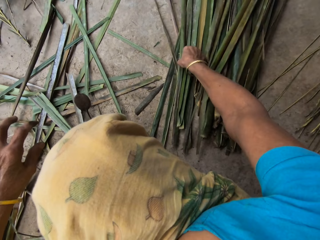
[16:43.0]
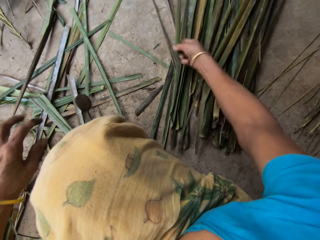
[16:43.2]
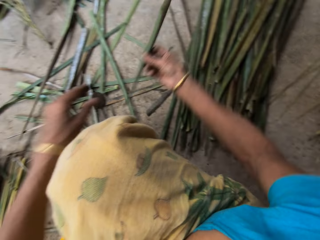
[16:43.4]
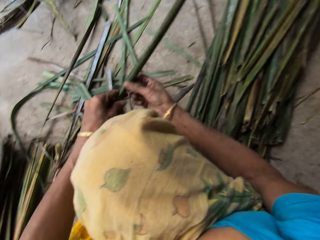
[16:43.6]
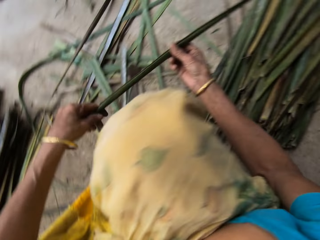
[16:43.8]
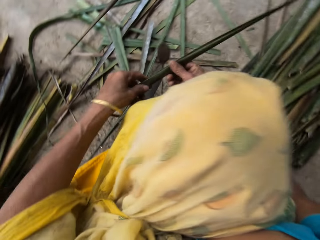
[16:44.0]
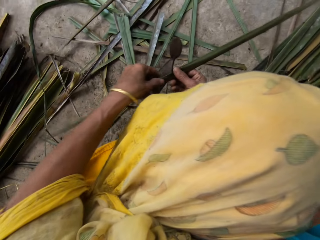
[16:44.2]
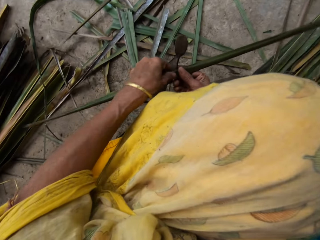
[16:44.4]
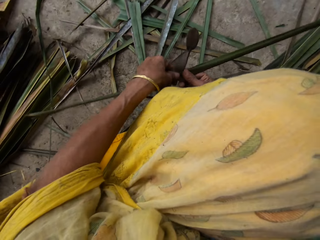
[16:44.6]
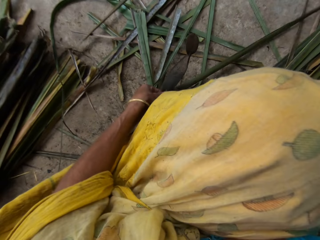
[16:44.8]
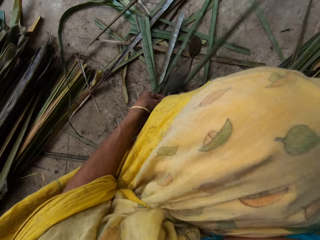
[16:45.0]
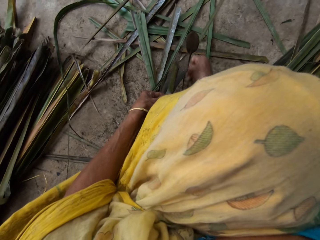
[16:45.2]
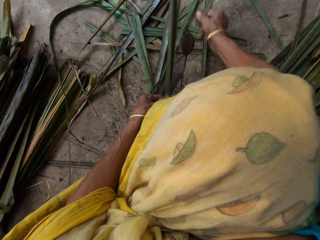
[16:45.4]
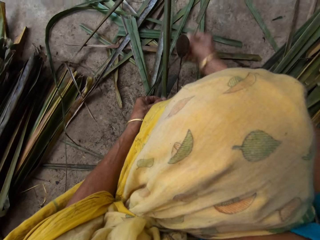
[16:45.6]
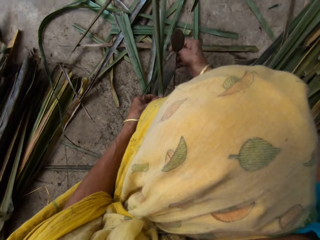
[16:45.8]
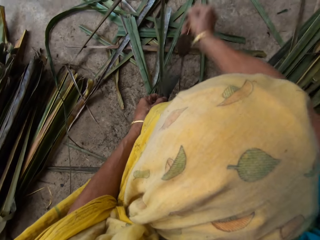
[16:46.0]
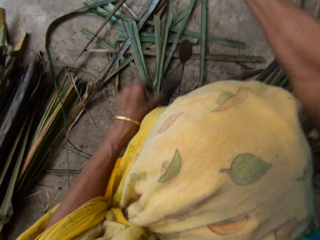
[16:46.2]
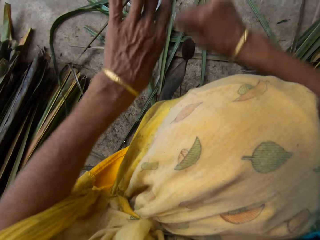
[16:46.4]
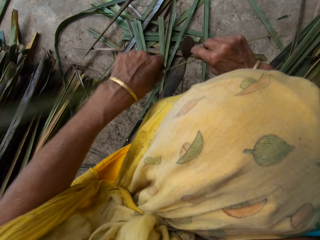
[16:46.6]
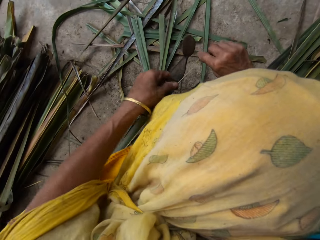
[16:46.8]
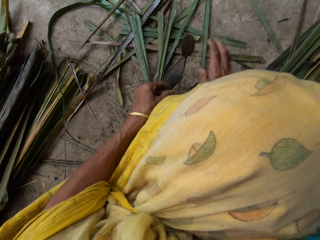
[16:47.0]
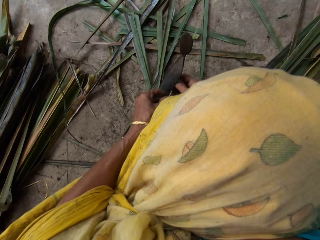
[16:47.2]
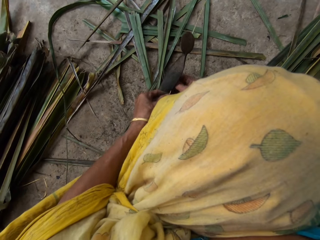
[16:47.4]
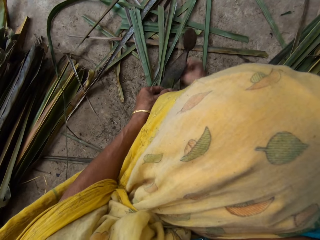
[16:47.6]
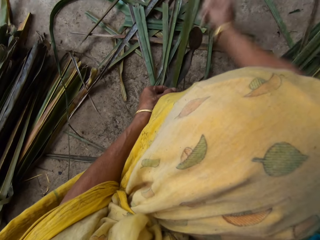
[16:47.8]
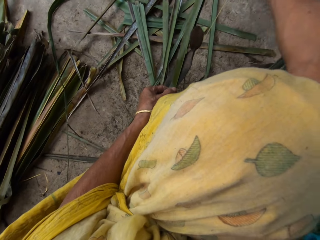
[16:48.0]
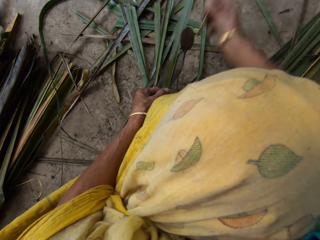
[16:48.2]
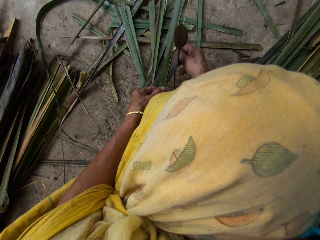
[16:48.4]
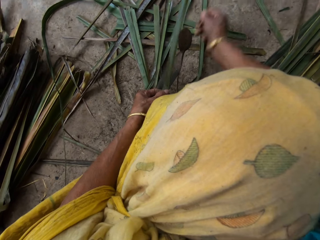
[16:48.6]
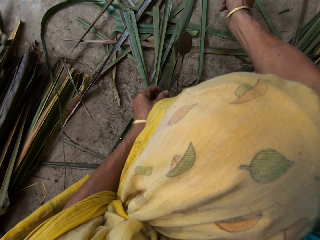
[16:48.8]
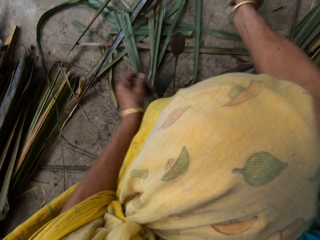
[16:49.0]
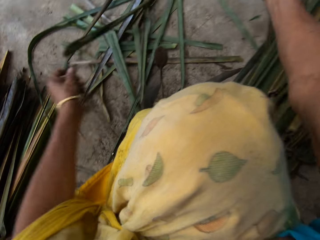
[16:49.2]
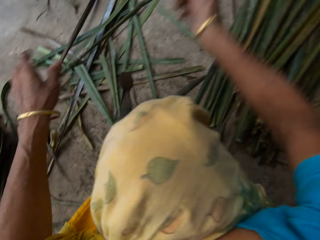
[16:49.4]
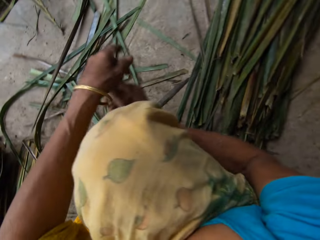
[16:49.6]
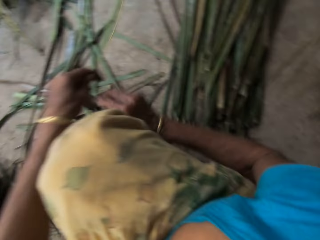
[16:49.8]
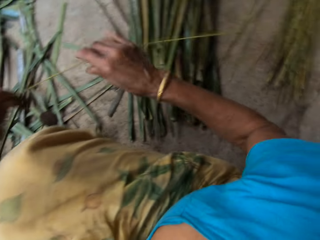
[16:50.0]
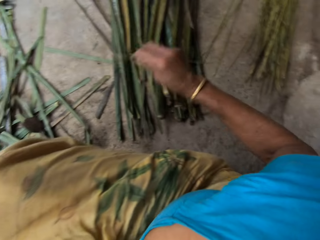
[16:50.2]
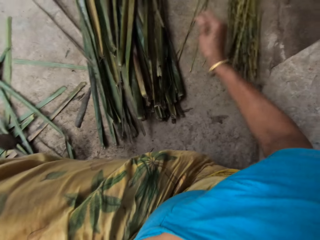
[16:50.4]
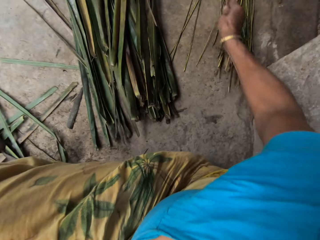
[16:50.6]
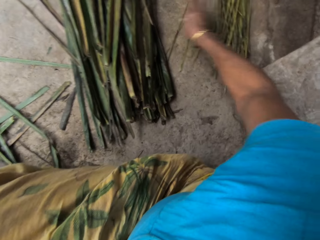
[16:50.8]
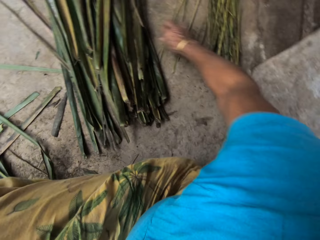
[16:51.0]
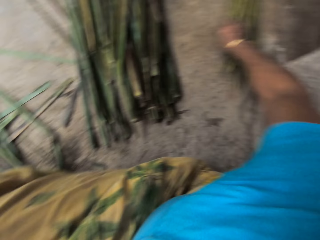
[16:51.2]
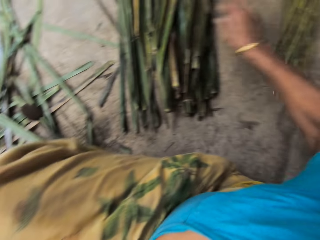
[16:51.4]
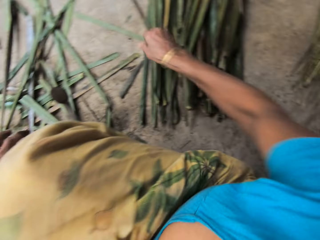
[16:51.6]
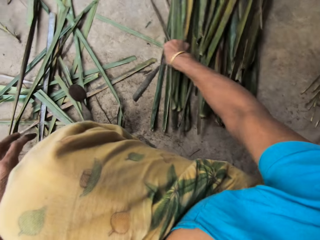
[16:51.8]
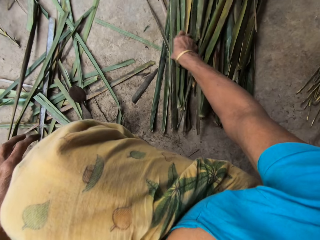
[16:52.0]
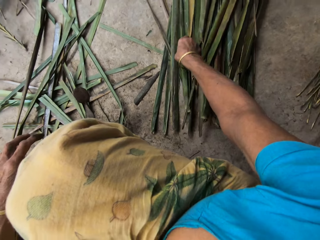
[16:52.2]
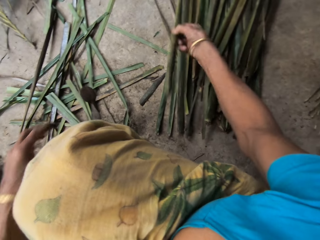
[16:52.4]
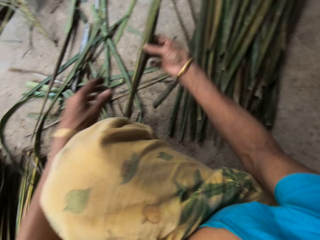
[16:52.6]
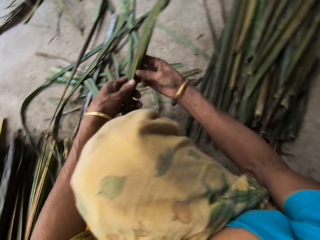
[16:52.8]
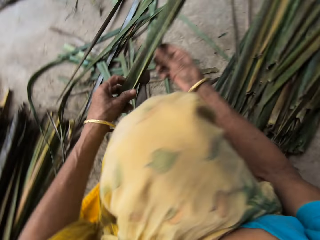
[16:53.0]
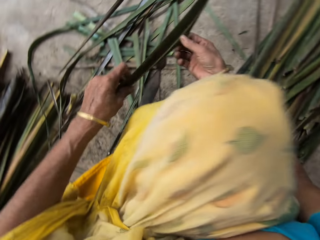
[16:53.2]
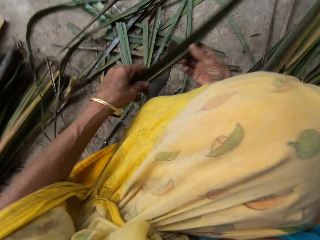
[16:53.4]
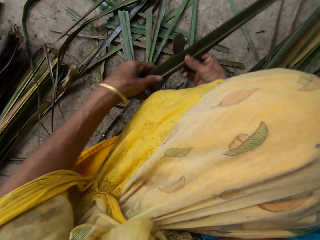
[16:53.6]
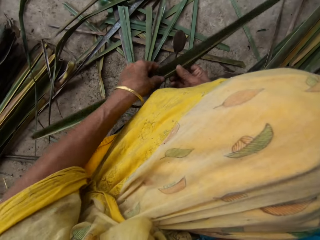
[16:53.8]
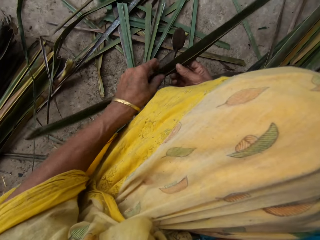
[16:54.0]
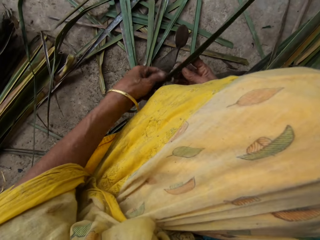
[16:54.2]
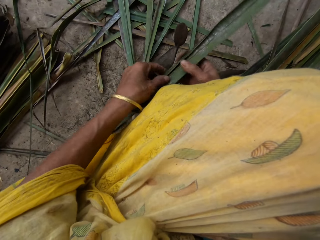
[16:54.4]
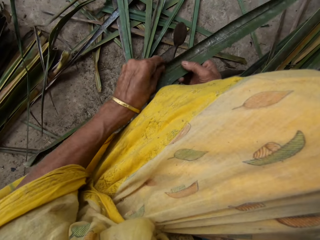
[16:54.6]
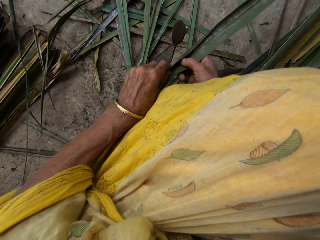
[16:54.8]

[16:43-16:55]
The camera wearer picks a papyrus reed from the floor. They hold it with both hands and tear the side of the papyrus reed with a cutting object. They drop the papyrus reed on the floor, push the papyrus reeds aside, and pick the papyrus reed from the floor. They hold it with both hands.

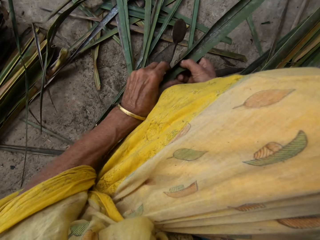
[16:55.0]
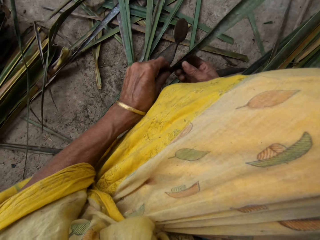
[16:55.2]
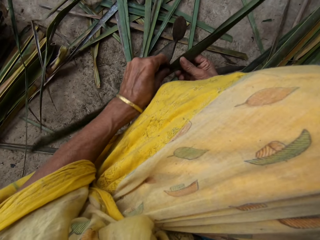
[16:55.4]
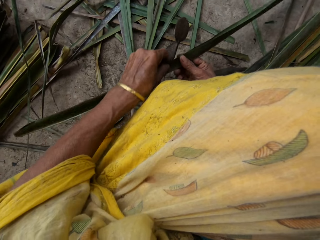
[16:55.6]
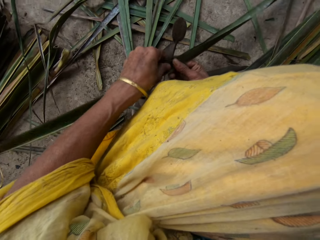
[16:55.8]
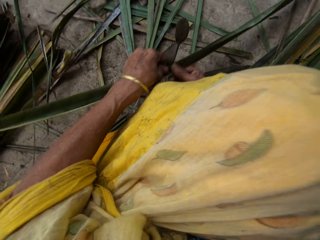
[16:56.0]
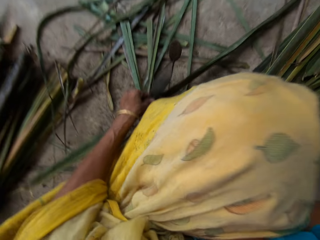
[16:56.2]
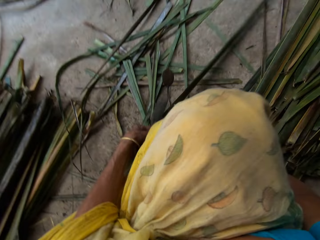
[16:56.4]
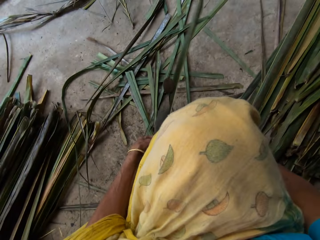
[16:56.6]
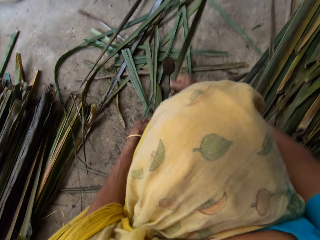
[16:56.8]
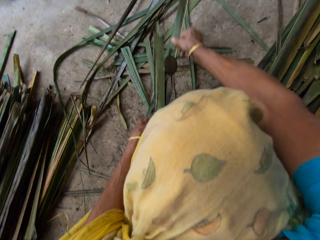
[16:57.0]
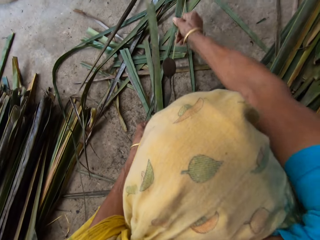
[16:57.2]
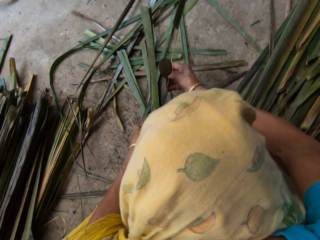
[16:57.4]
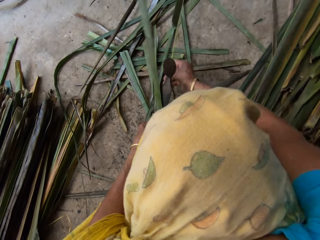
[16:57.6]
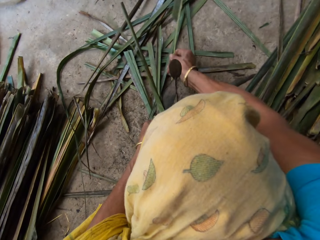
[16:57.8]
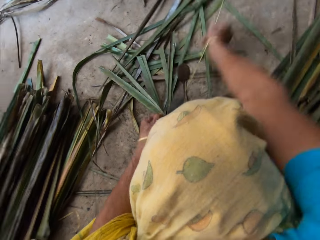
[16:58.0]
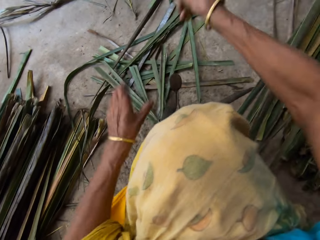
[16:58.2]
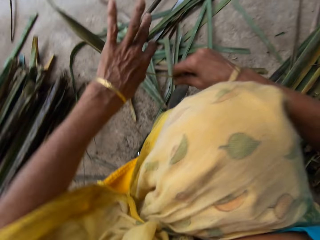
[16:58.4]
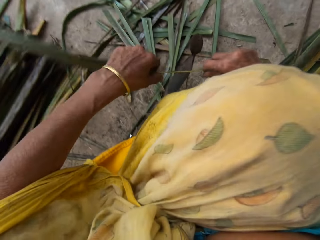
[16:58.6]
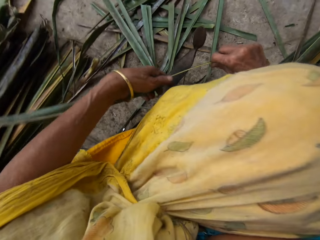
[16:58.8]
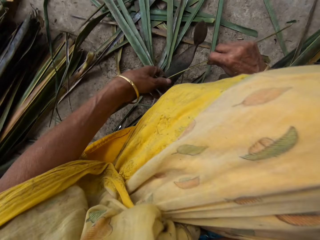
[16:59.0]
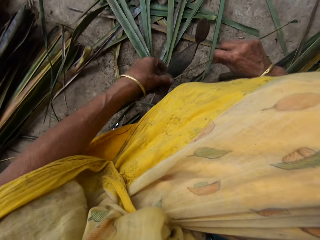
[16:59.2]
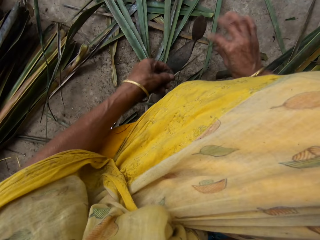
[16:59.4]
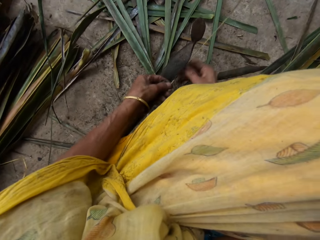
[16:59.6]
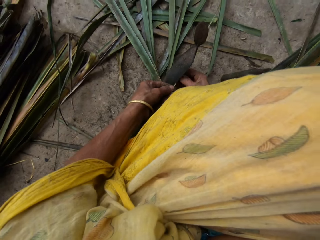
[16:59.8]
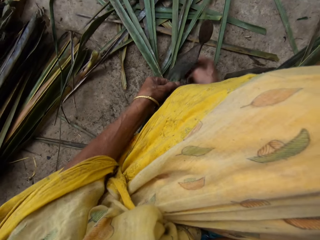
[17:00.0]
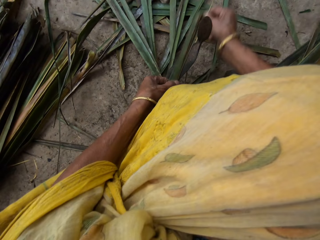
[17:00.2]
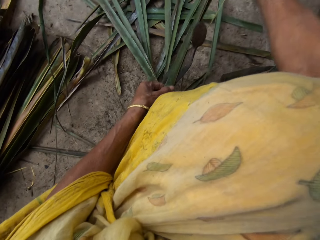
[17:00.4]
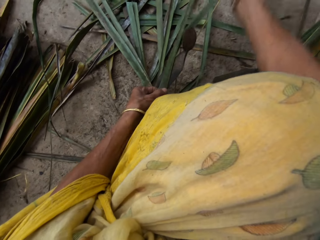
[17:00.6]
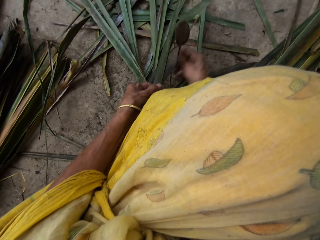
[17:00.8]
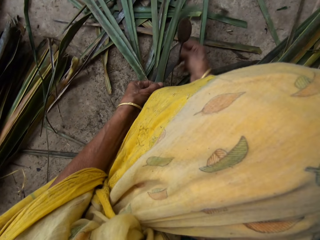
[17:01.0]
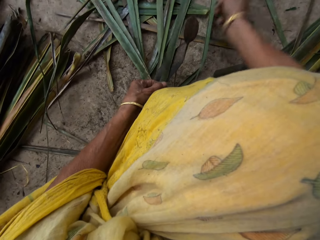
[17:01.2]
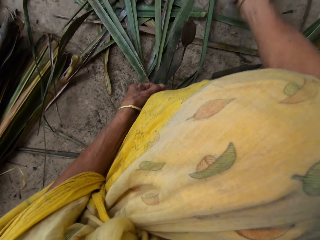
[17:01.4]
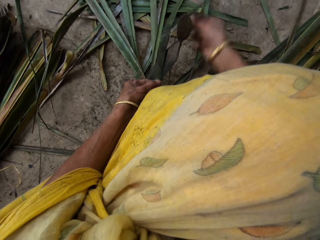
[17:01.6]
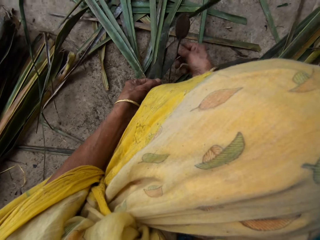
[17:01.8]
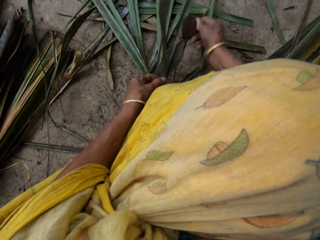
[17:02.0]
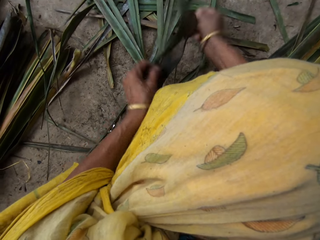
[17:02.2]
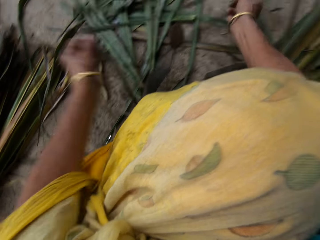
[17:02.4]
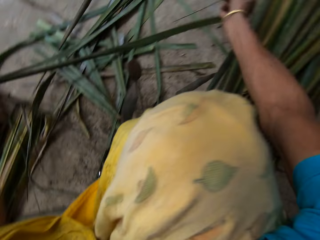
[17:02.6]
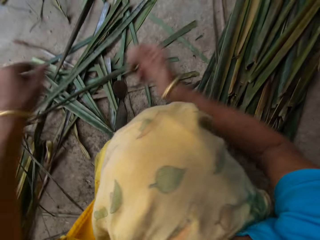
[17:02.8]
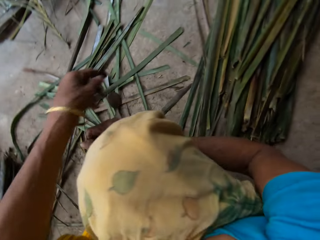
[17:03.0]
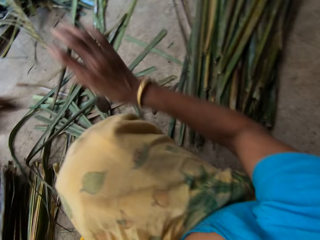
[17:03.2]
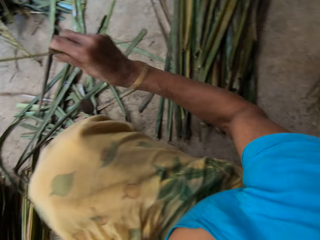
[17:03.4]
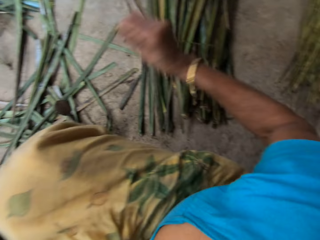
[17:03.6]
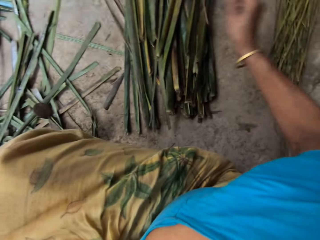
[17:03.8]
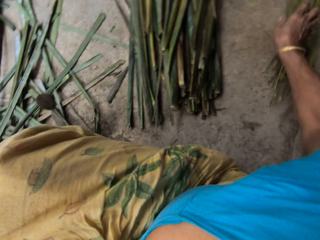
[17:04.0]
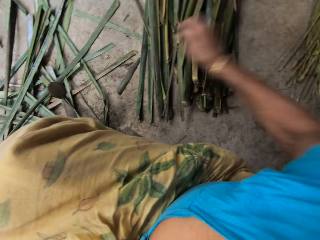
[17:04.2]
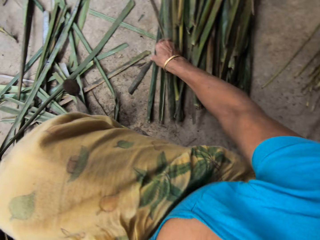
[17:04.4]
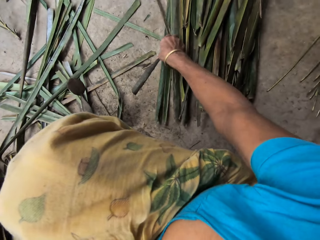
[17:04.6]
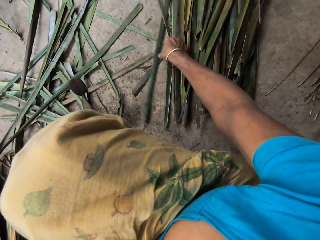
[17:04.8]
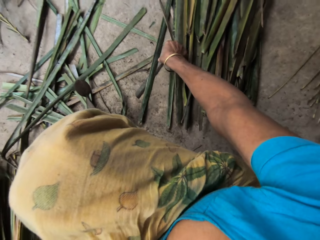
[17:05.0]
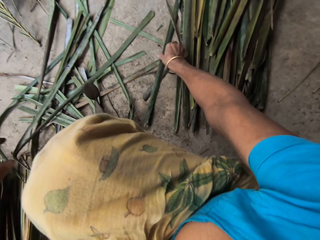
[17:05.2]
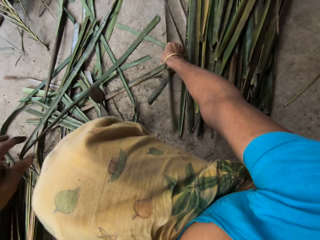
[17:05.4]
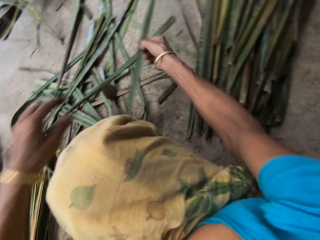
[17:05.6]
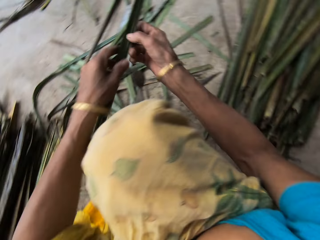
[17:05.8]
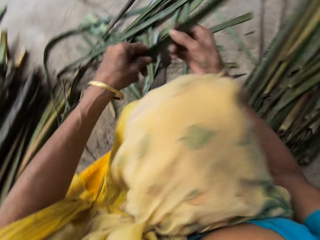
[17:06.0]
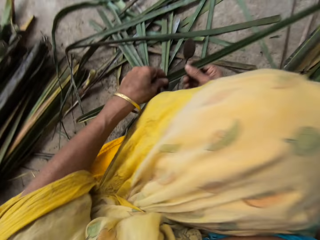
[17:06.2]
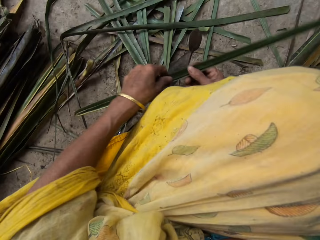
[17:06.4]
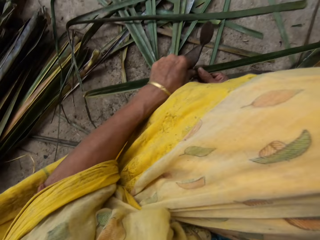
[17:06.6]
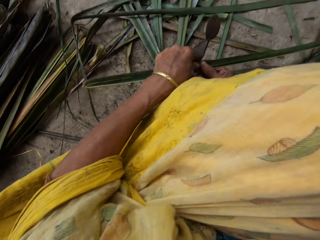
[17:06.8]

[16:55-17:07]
The camera wearer tears the side of a papyrus reed with a cutting object. They drop the papyrus reed on the floor, pick the papyrus reed from the floor, and hold it with both hands.
